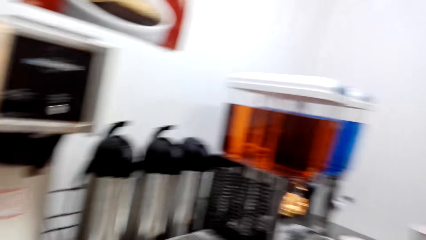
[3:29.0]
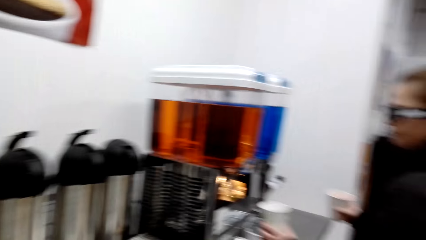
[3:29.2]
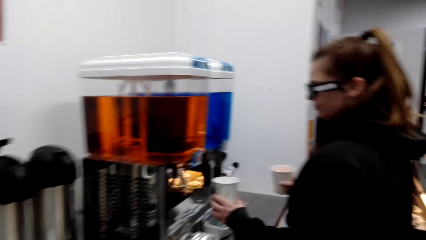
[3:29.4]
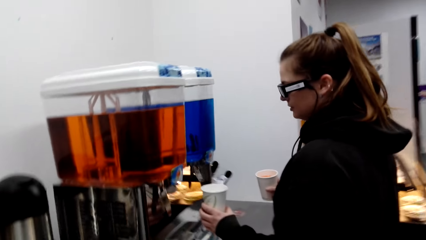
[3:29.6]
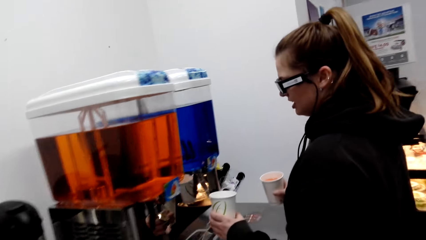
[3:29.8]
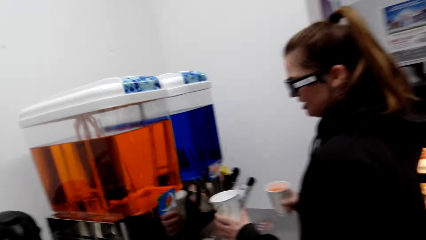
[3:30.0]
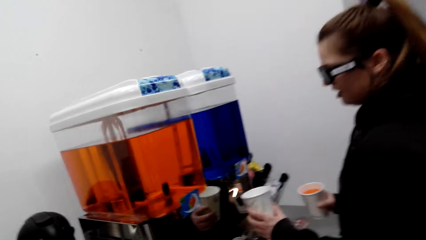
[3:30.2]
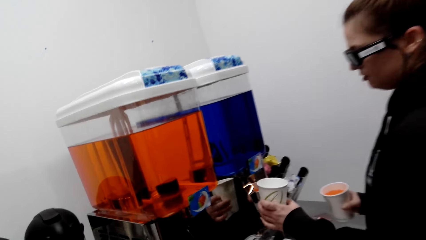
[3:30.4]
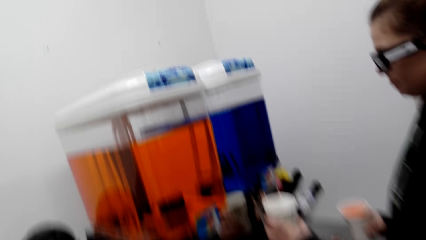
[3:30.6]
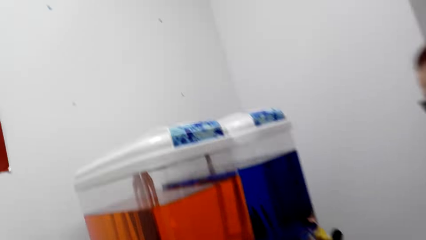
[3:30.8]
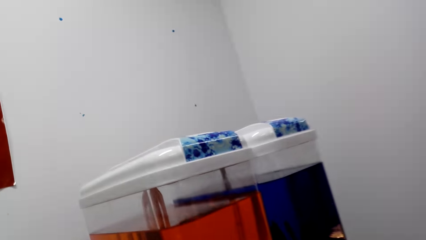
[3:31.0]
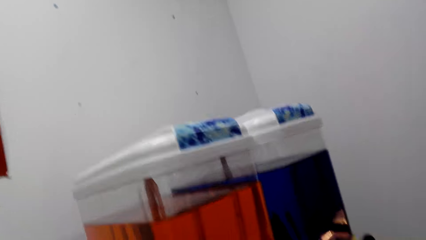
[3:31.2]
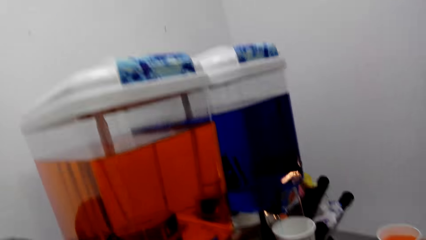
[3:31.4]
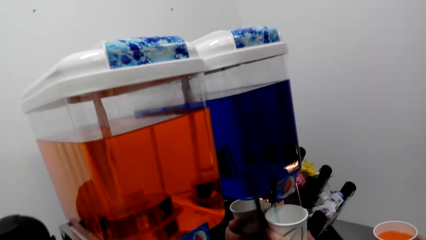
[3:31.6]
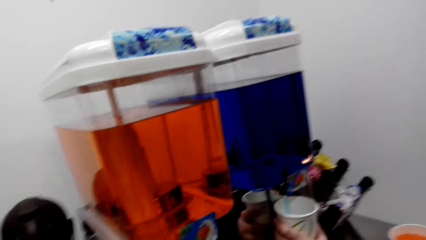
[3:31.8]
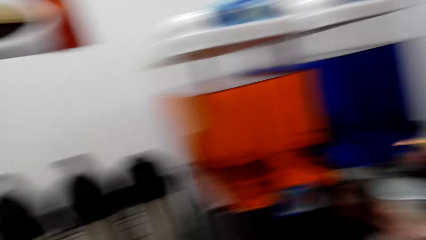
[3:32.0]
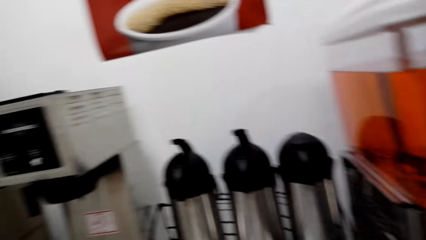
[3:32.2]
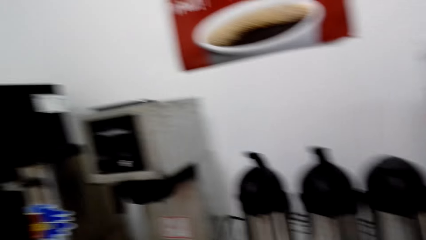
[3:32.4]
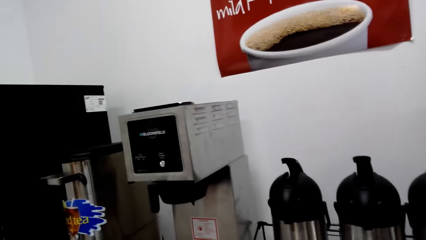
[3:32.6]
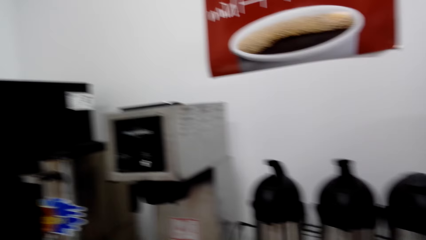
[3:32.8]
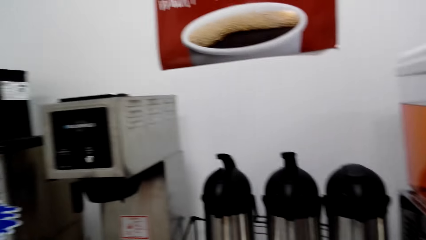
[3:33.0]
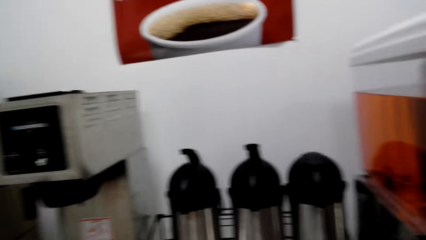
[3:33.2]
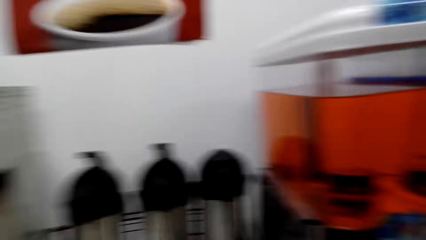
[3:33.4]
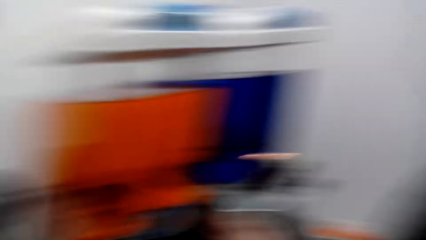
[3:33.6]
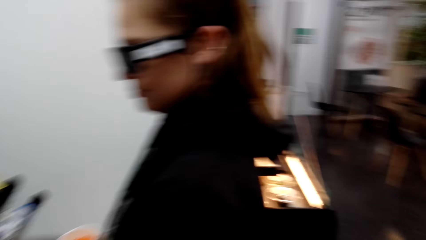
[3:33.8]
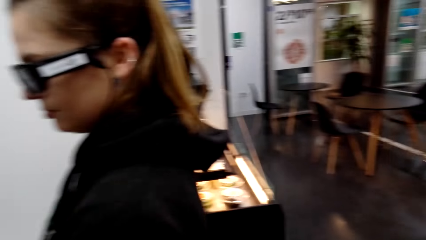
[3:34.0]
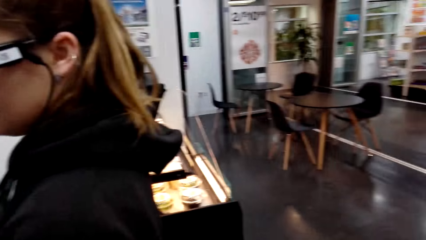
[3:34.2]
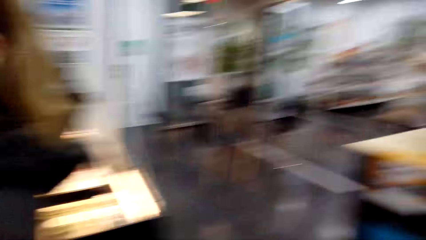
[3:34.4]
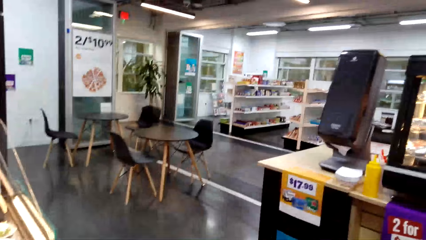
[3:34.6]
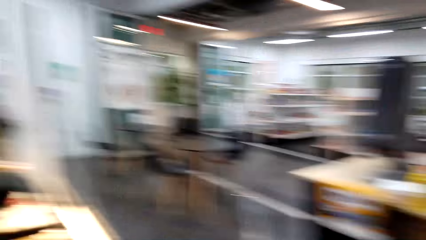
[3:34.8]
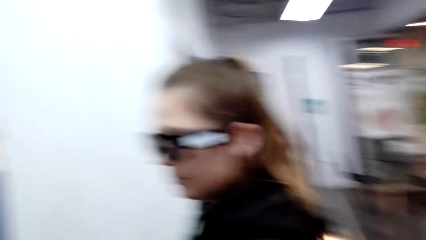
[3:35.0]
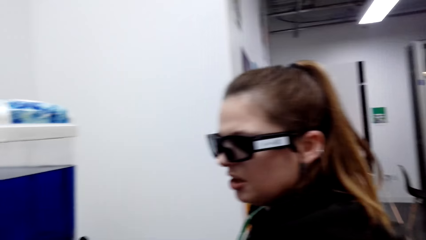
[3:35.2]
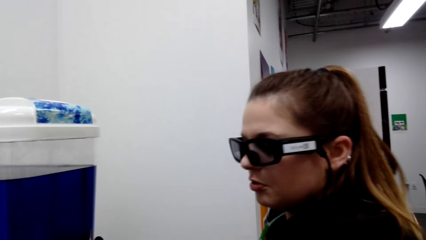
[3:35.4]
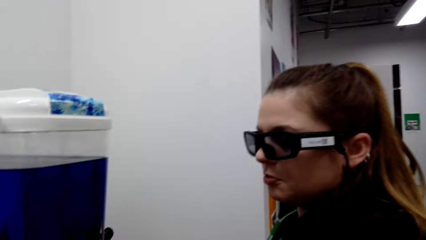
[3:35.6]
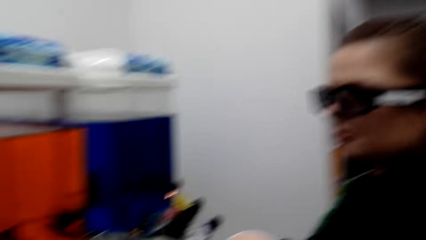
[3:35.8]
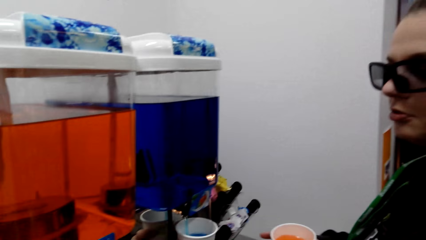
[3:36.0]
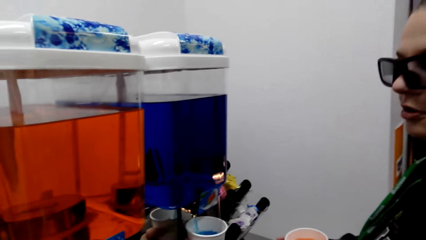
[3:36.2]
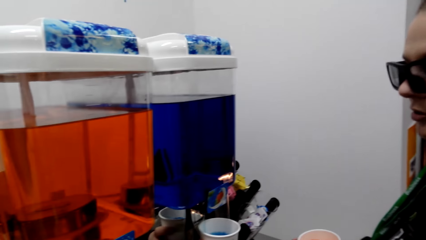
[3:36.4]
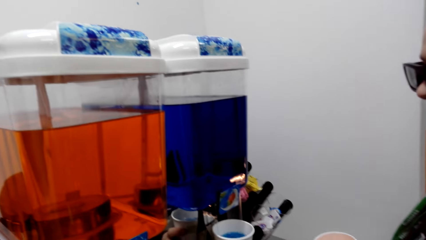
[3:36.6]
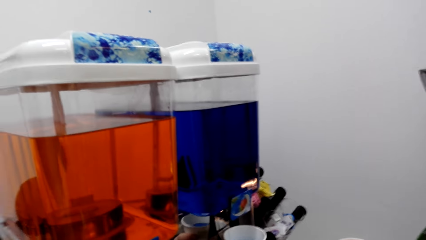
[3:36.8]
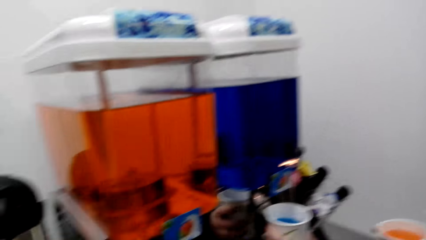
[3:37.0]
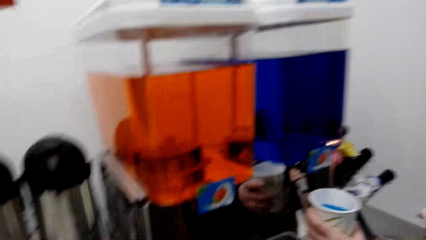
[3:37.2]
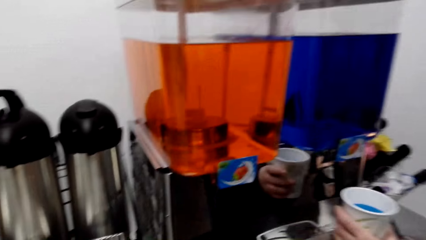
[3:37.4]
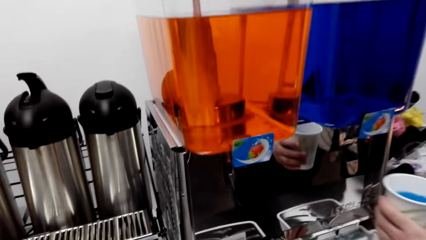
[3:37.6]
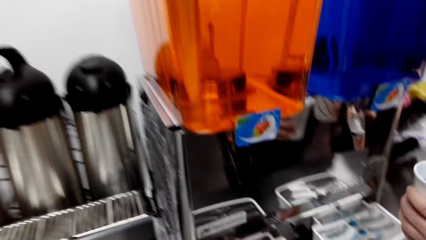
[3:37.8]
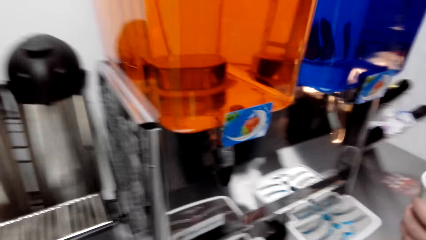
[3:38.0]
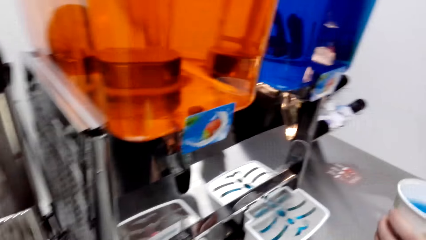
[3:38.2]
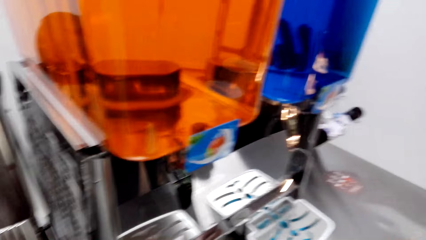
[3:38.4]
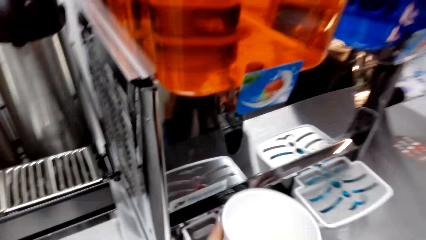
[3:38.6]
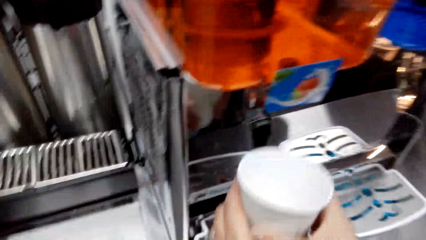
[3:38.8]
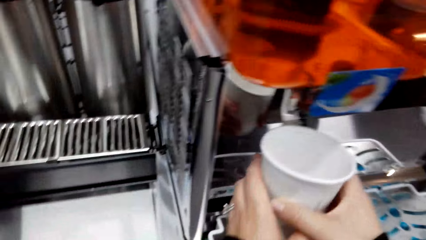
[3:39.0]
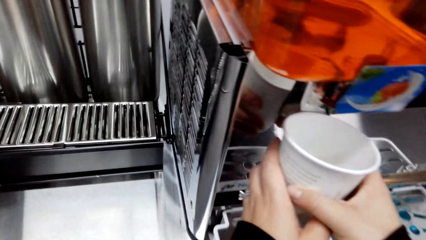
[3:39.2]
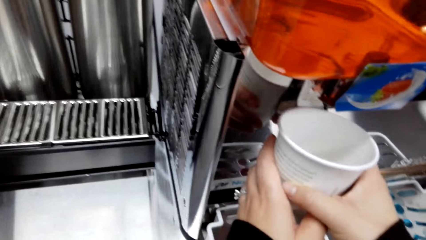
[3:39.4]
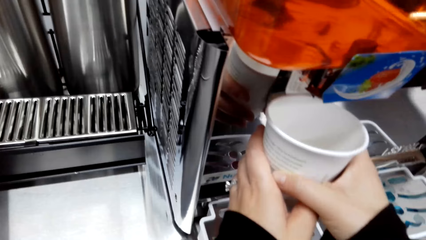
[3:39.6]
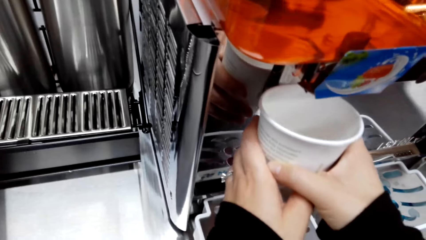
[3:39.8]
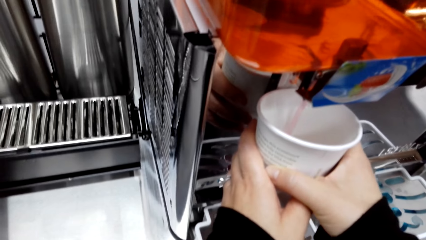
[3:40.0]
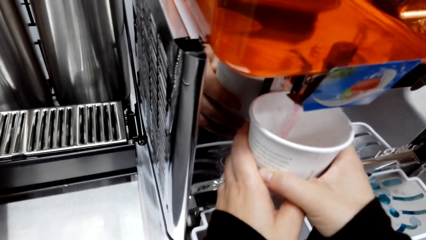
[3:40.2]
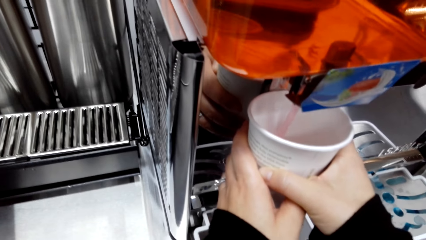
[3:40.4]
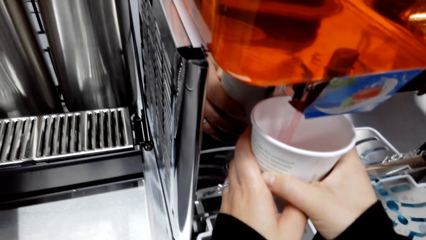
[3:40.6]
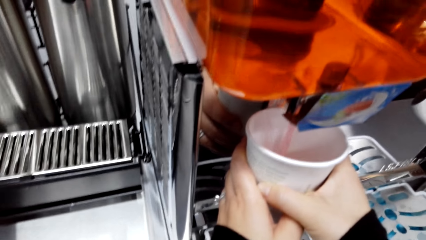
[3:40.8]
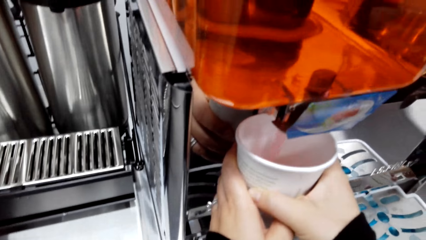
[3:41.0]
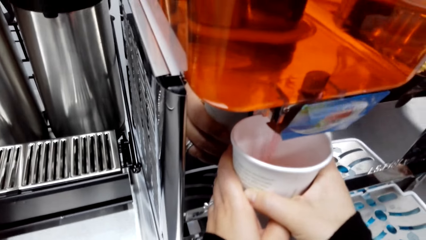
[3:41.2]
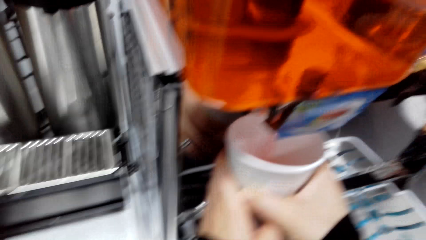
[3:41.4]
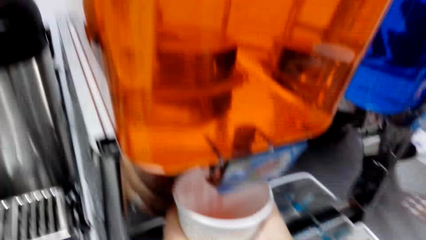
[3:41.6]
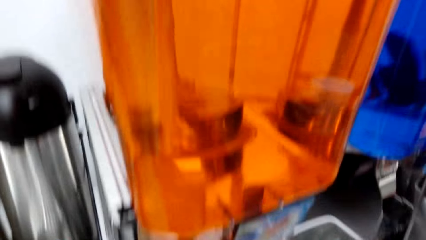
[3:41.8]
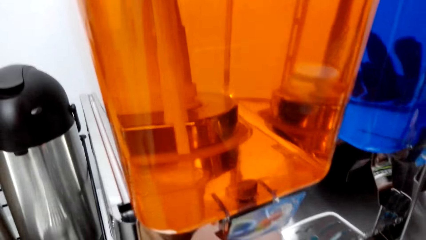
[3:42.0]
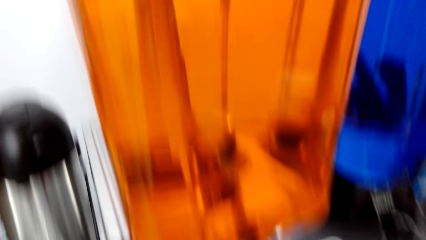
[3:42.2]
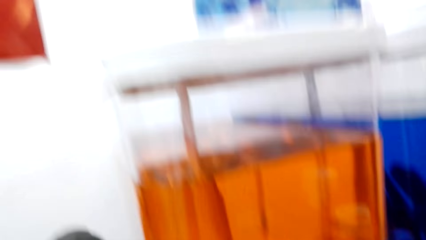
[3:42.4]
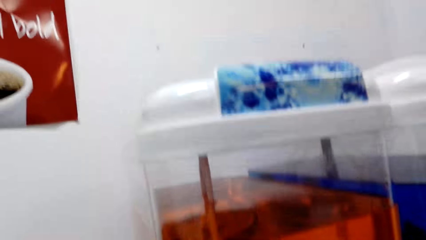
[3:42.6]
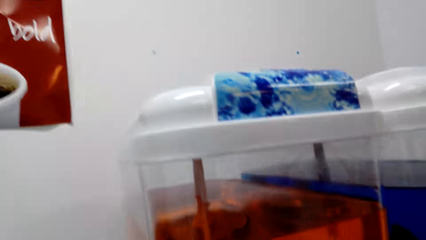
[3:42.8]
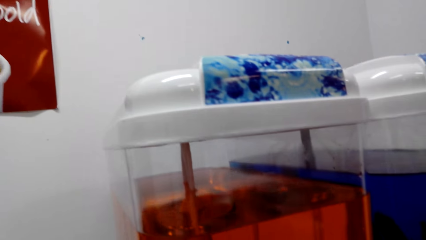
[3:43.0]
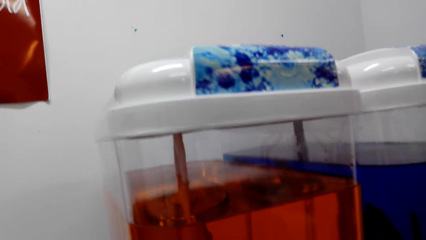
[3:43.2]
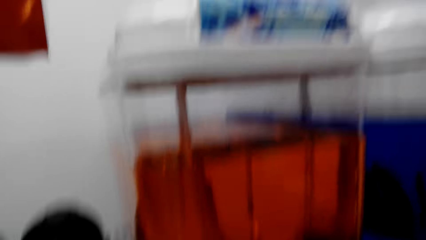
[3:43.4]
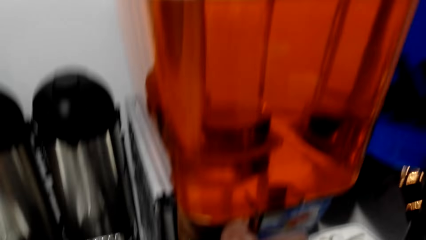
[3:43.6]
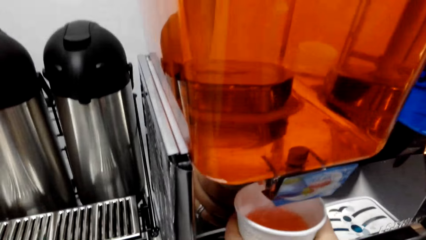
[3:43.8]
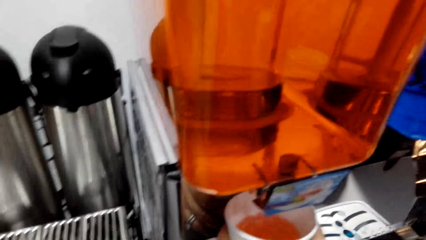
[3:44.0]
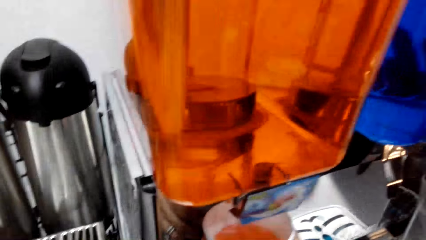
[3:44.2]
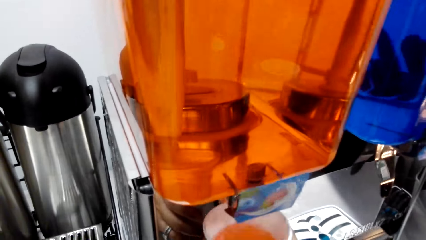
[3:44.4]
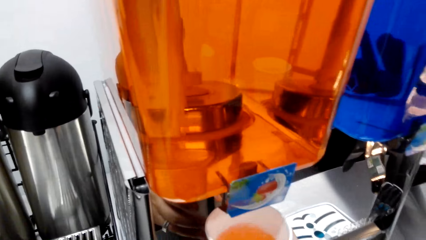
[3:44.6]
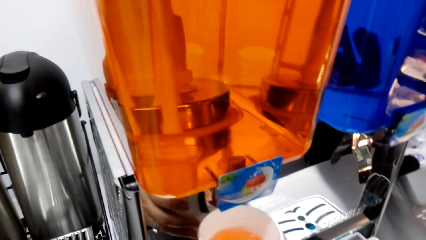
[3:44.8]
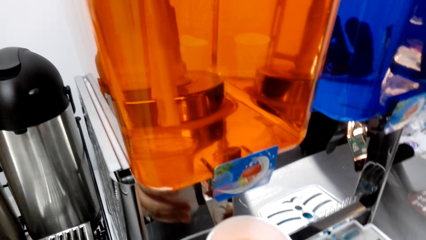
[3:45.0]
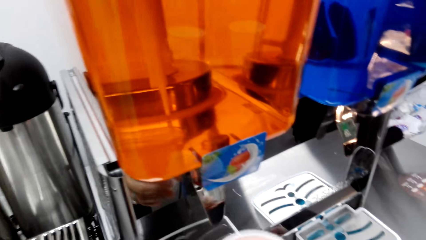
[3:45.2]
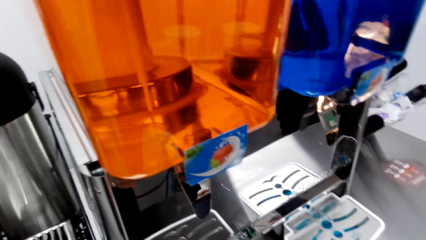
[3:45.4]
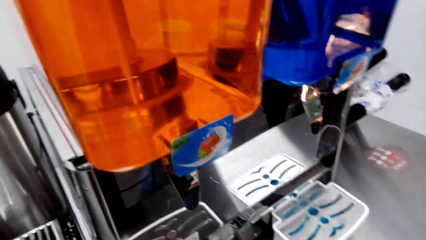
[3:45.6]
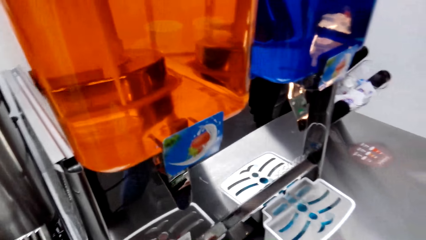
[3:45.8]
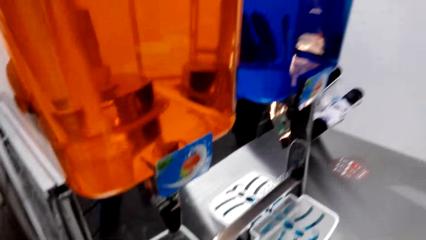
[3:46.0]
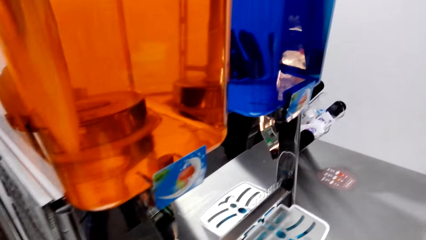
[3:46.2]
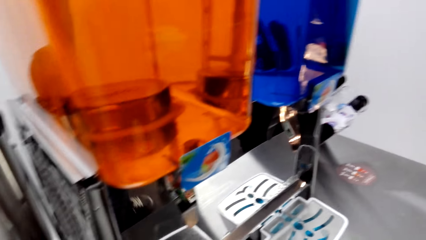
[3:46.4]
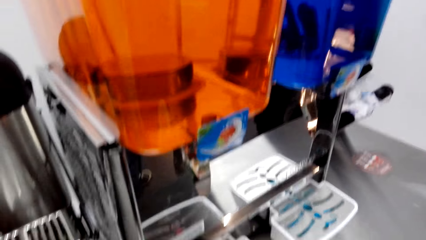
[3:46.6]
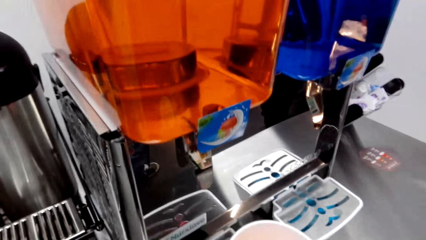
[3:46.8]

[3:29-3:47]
The camera wearer looks around. A woman fetches juice from the dispenser. The camera wearer looks around, moves the camera around and converses with the woman. The woman converses with the camera wearer. The camera wearer fills a tin with juice. The woman fetches juice from the dispenser. The camera wearer converses with the woman.
